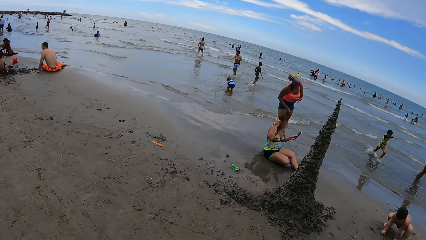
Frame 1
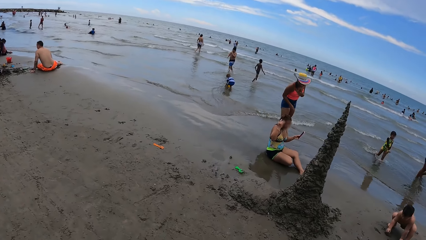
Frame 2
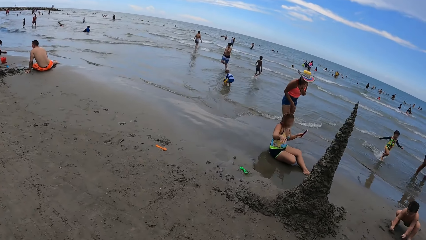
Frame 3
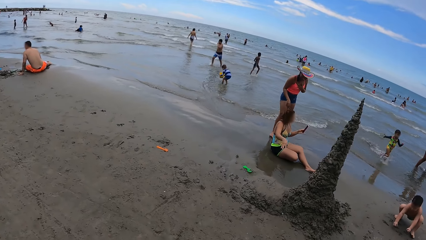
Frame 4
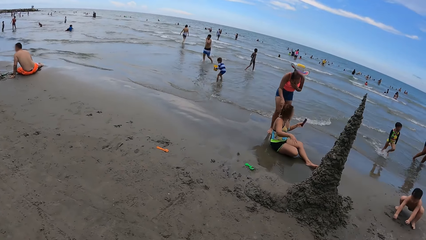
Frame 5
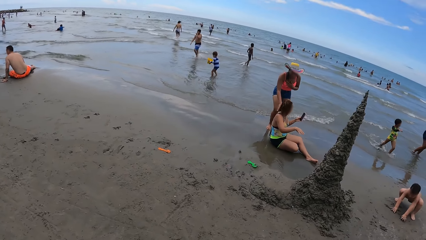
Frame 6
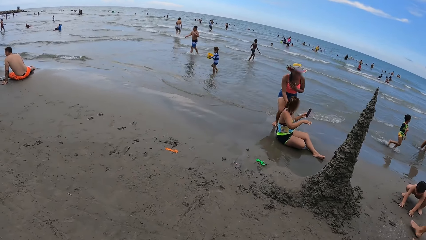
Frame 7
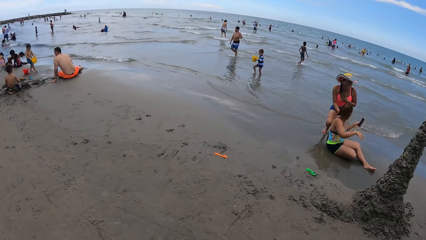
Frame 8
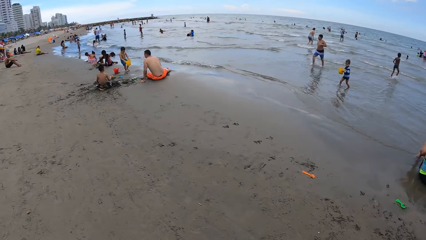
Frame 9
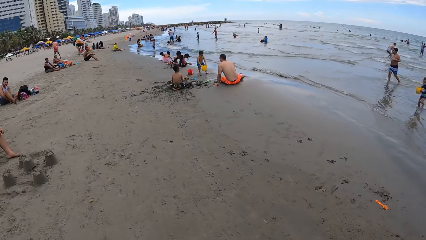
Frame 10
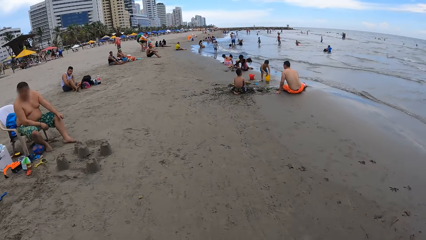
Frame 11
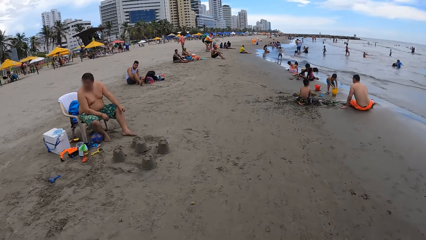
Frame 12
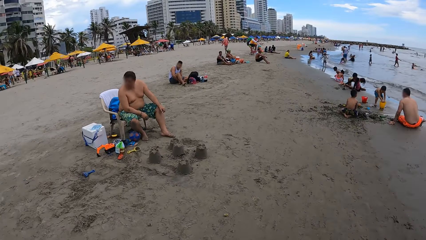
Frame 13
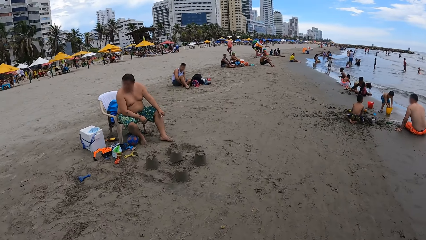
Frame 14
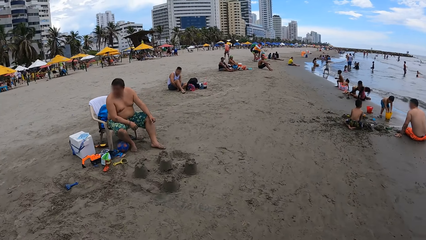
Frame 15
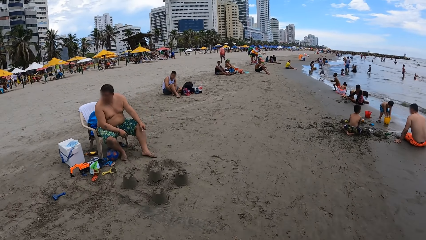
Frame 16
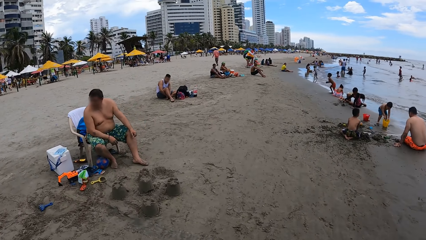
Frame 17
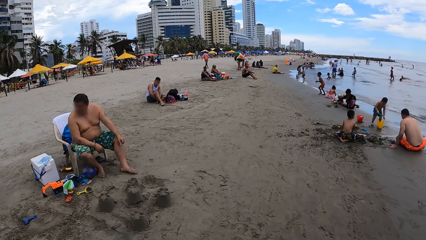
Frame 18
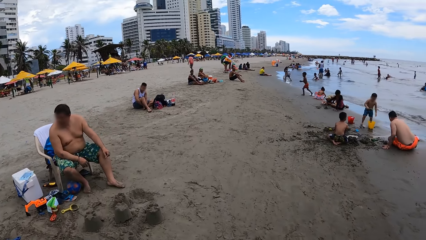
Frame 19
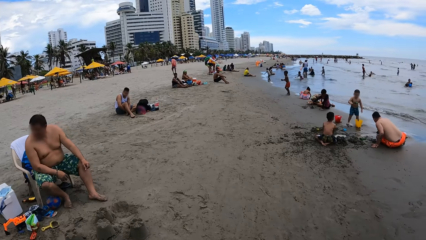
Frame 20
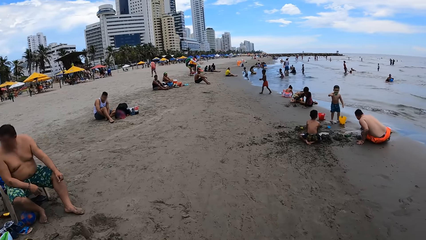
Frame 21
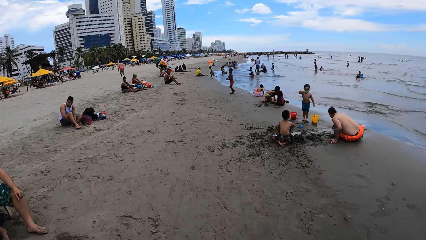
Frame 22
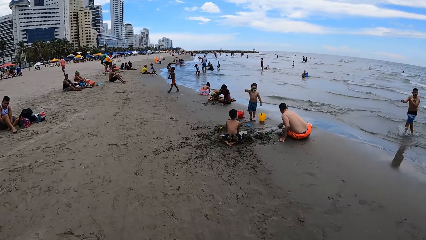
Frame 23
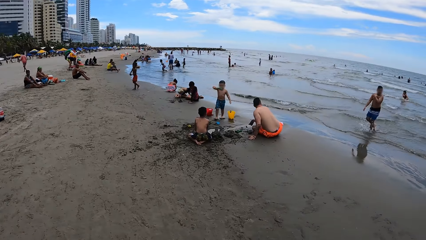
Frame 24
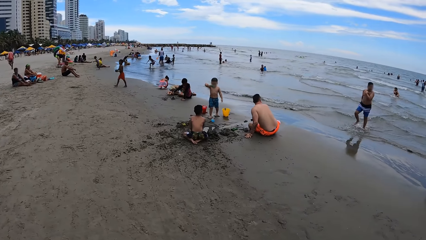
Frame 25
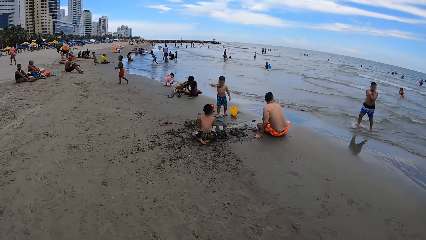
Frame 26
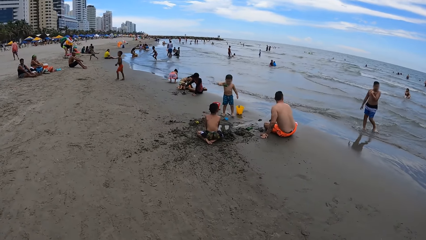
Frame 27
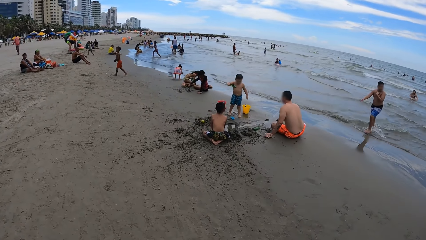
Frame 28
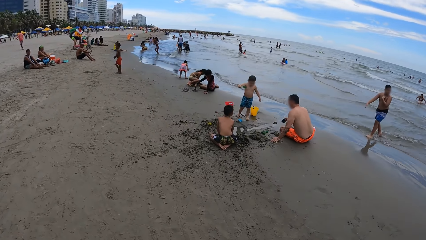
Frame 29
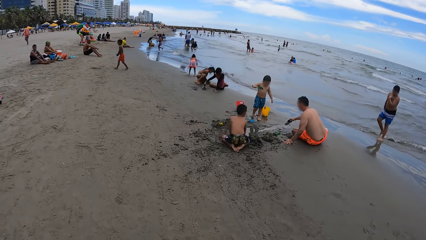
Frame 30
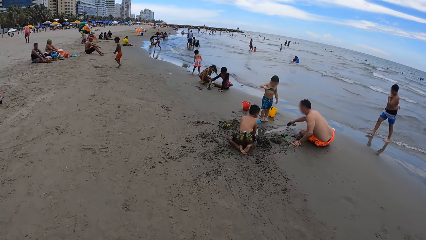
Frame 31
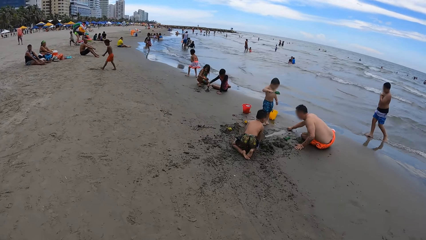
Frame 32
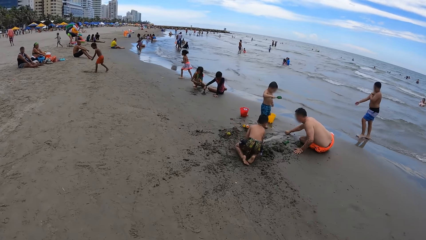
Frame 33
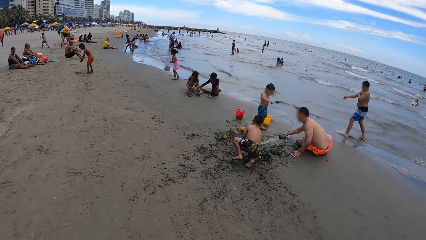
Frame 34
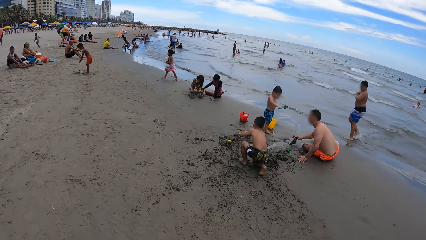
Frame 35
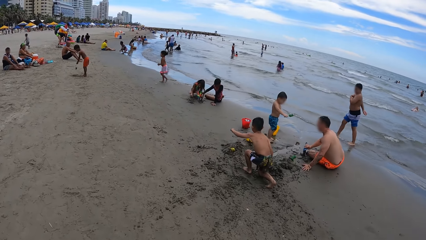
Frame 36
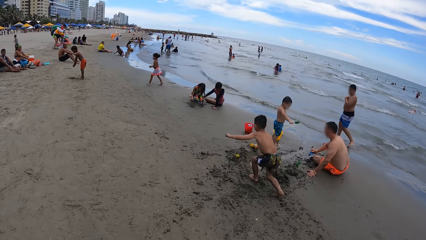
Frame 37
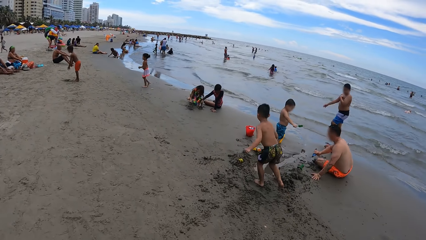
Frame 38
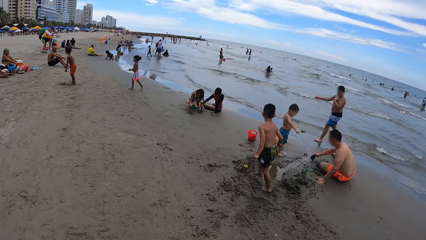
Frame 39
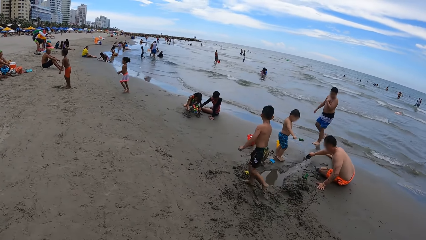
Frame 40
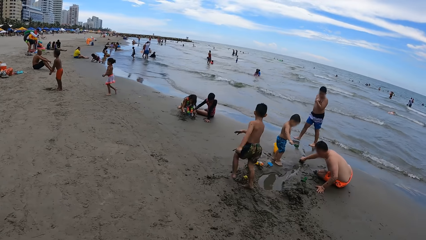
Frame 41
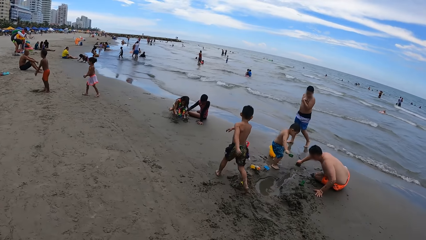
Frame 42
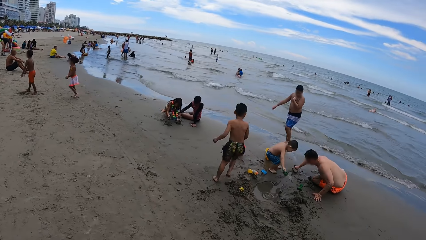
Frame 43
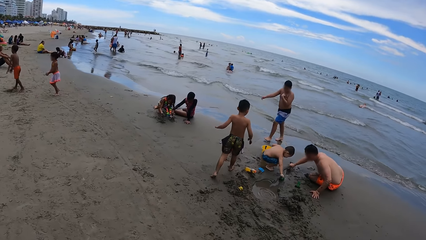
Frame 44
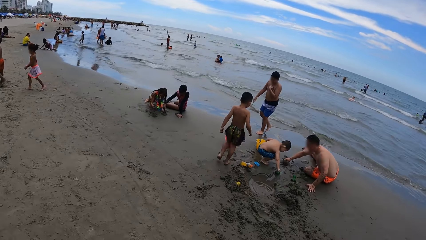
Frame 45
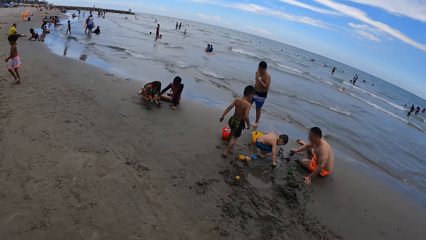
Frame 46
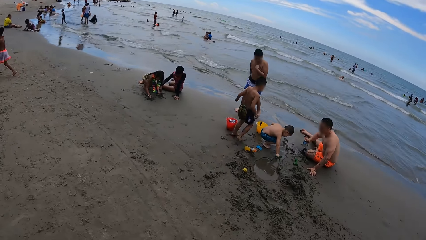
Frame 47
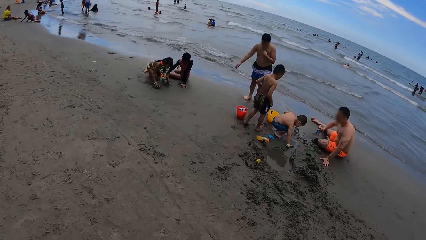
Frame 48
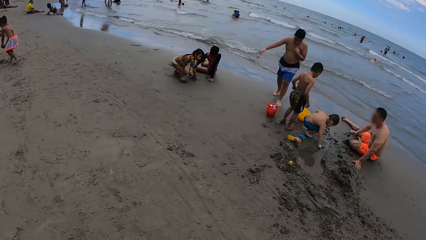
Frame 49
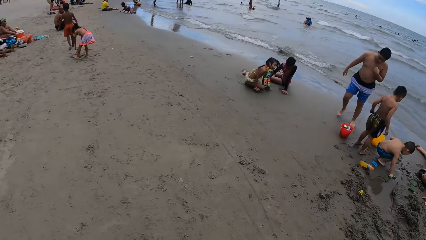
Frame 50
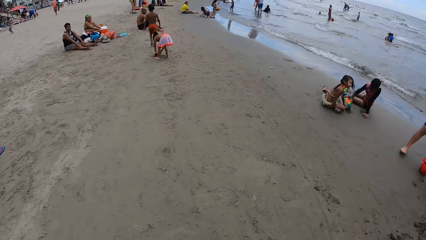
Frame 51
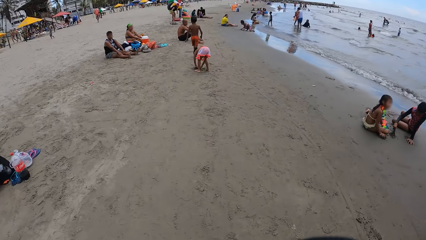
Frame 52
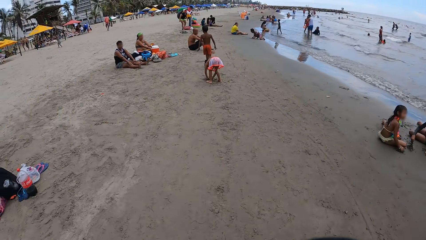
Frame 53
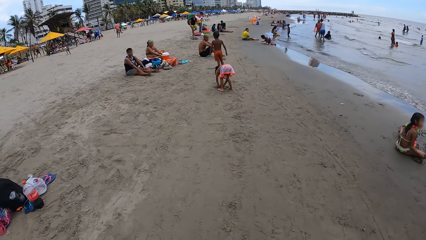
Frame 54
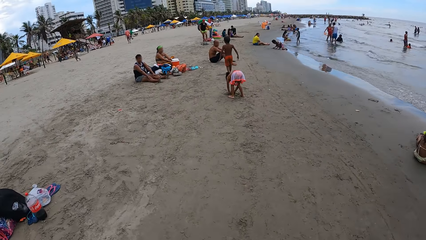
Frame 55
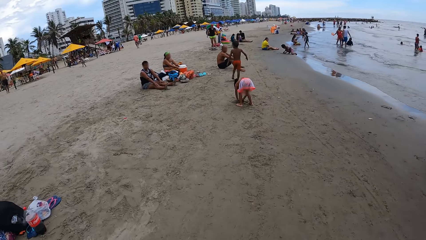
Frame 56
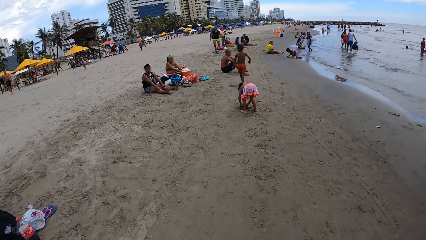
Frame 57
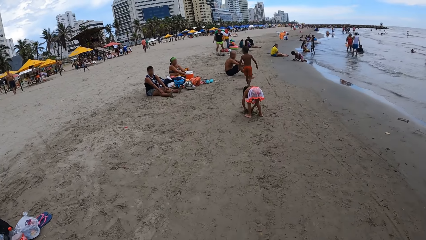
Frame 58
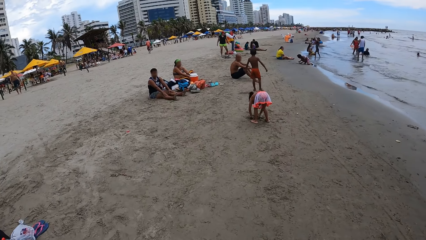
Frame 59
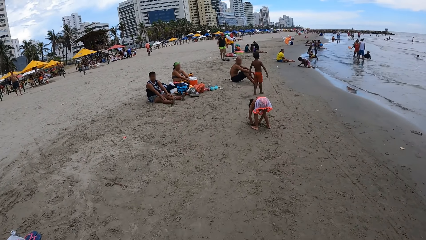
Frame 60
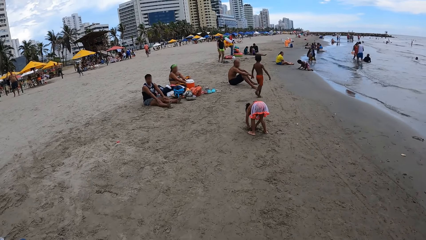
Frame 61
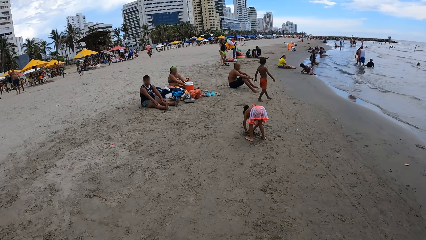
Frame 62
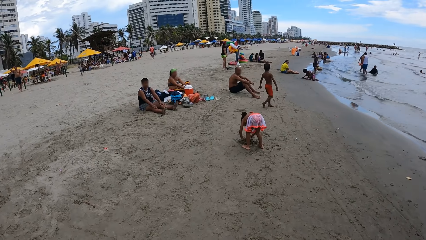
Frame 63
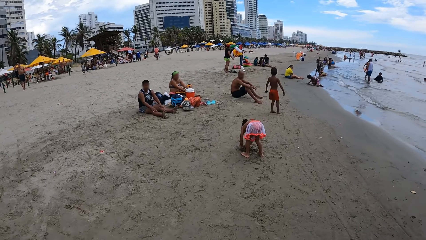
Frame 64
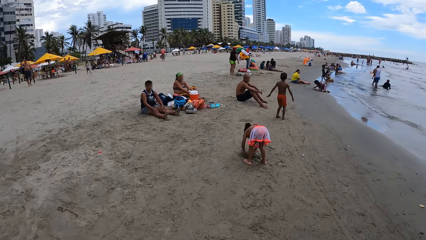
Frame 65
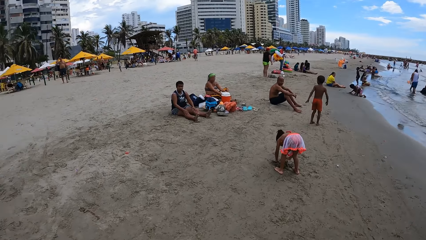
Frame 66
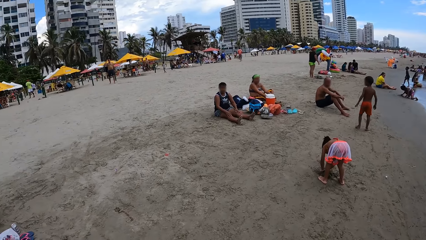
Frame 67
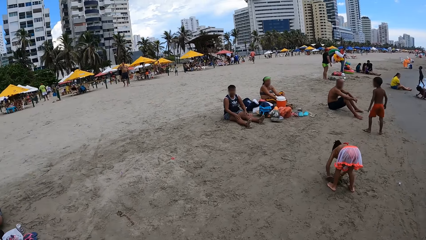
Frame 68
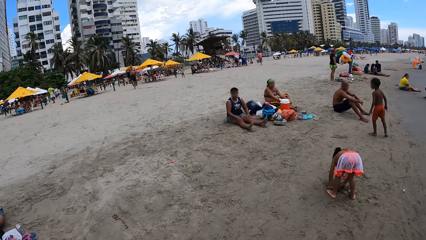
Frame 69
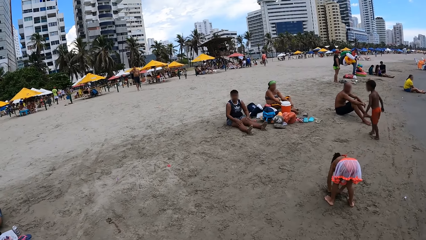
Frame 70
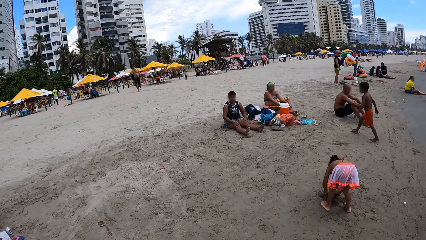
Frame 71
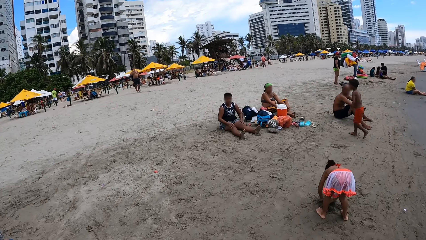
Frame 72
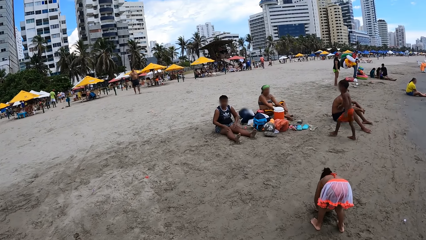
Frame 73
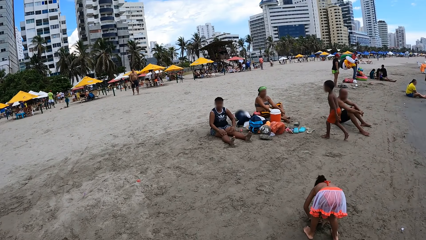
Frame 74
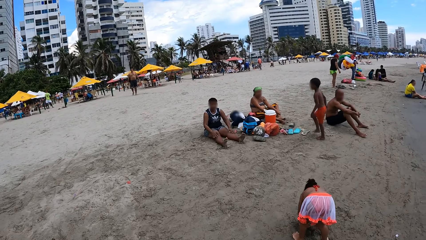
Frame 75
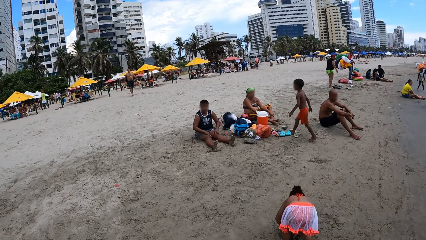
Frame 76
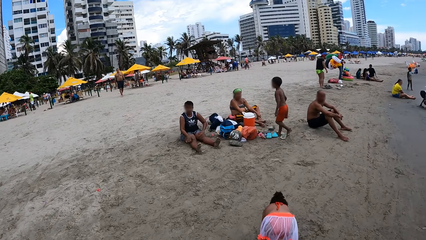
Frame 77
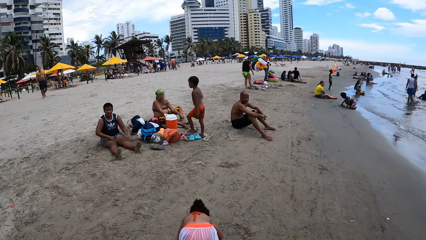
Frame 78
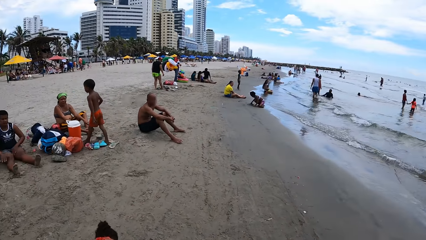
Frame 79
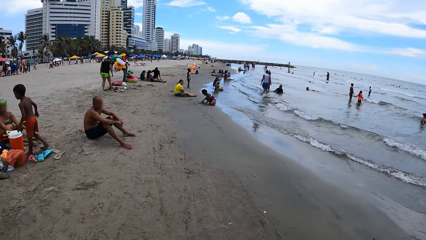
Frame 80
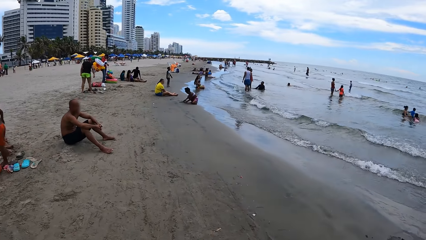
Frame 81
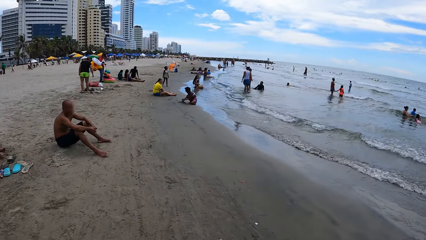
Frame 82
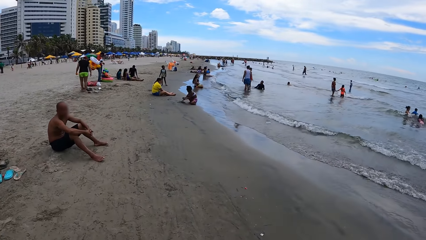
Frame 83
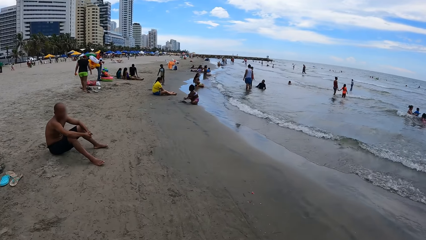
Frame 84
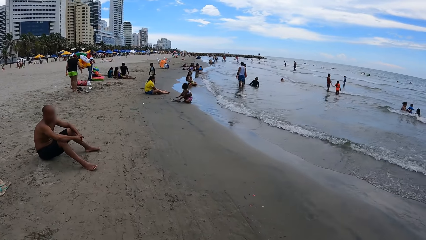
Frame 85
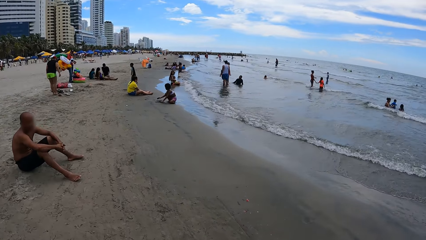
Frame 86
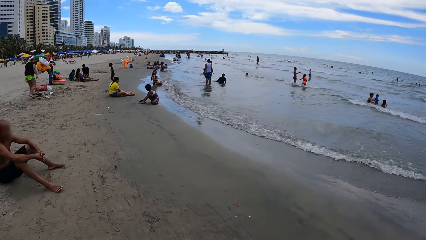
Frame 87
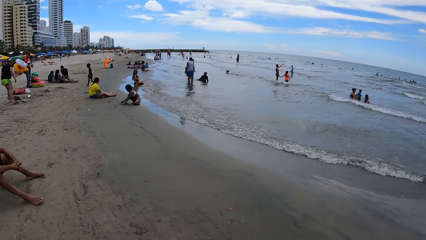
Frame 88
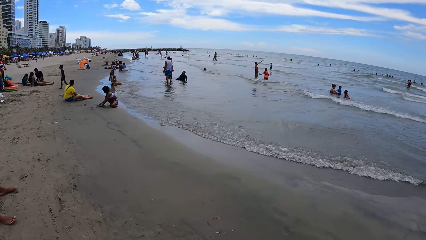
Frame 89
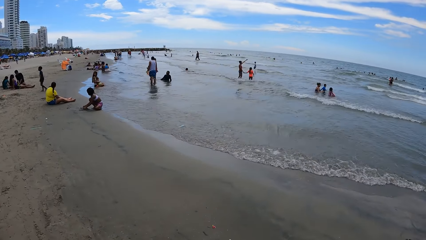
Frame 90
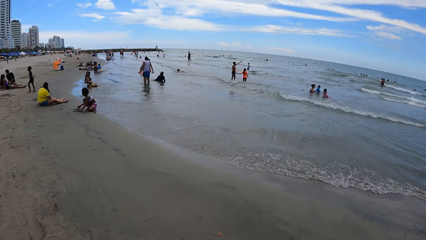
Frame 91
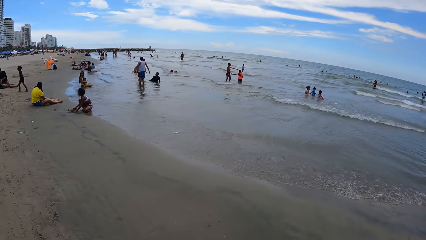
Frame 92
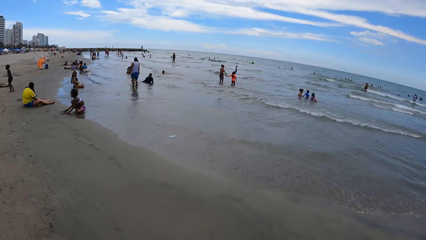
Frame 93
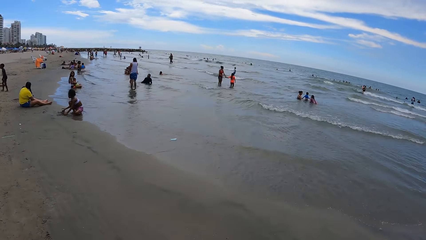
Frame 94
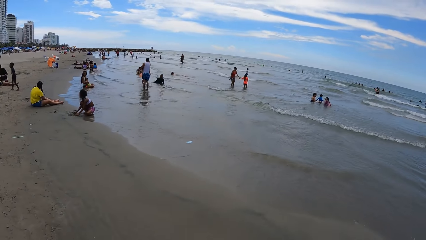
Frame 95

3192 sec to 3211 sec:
The camera wearer looks around. They walk ahead. They look around. They walk ahead.
